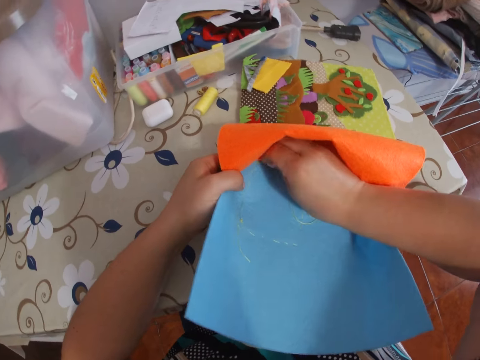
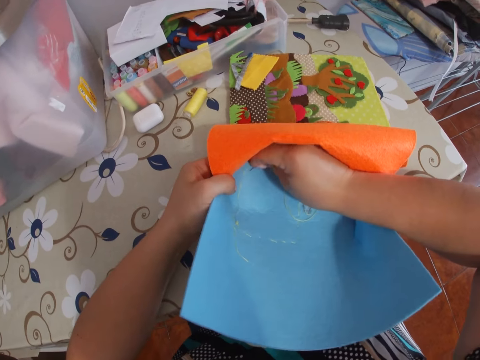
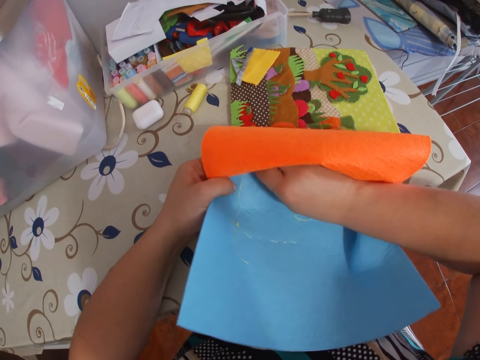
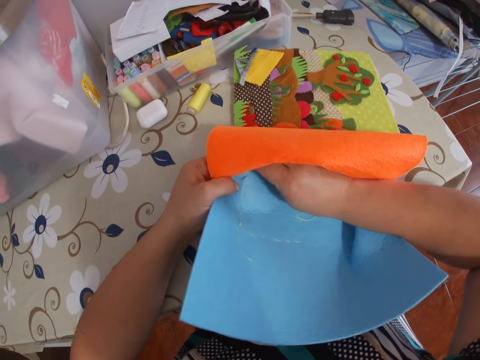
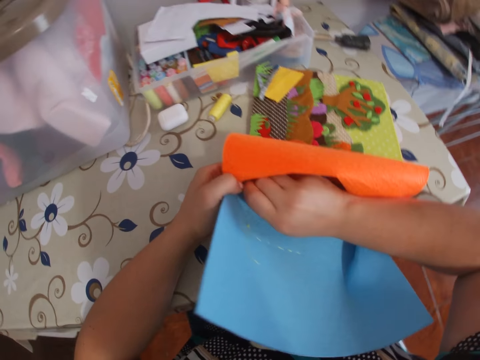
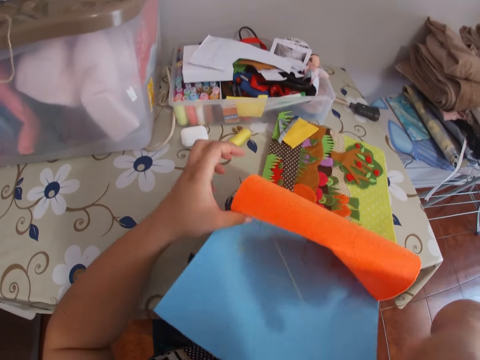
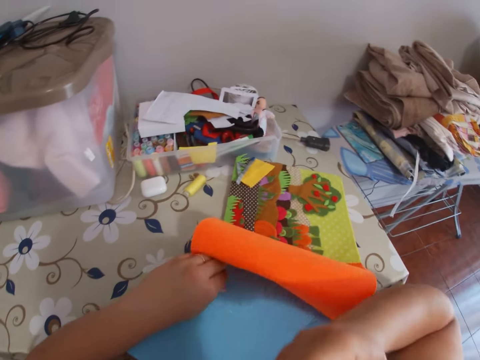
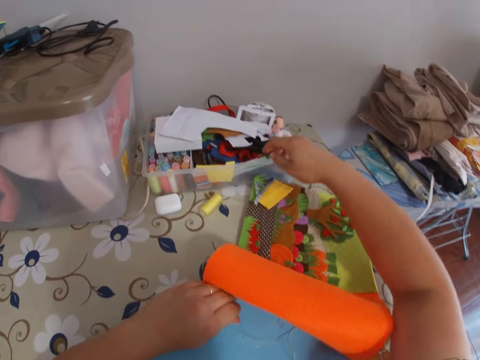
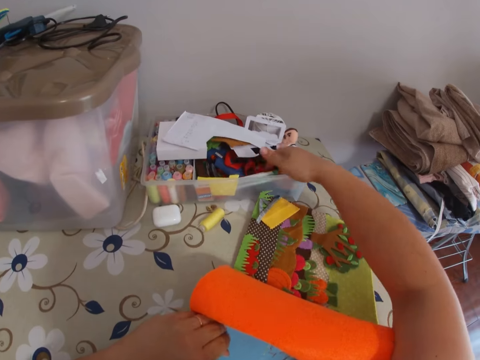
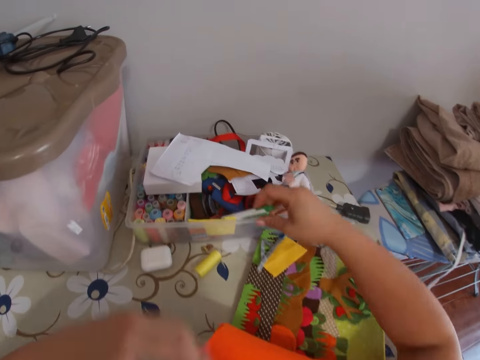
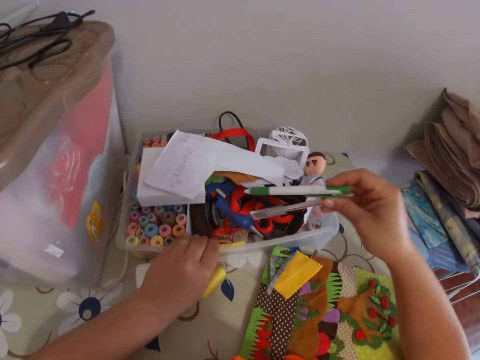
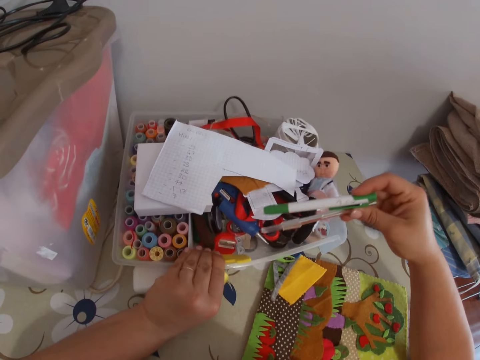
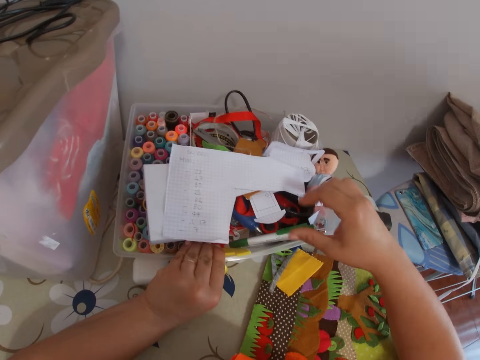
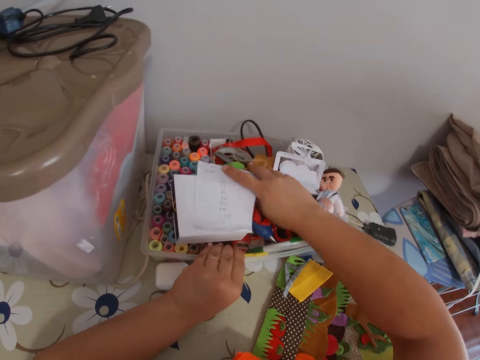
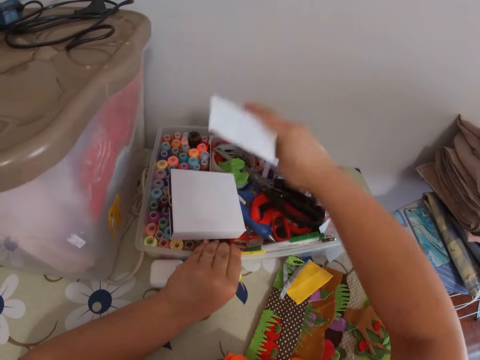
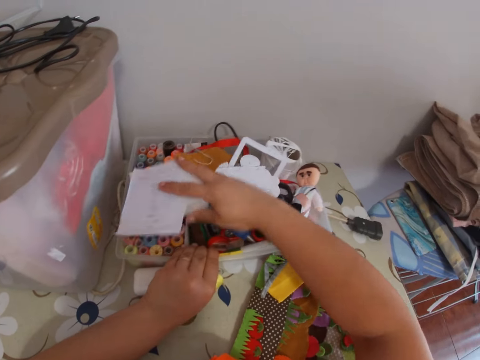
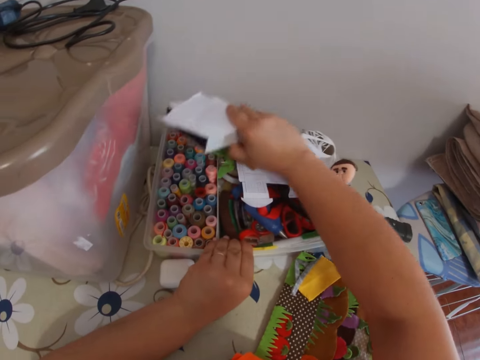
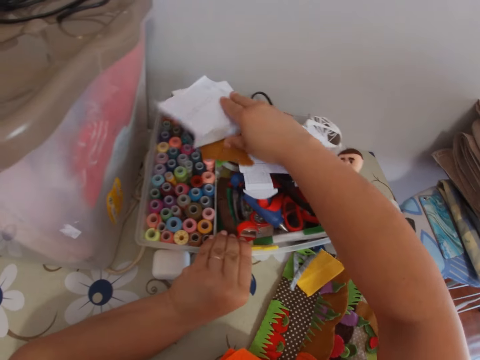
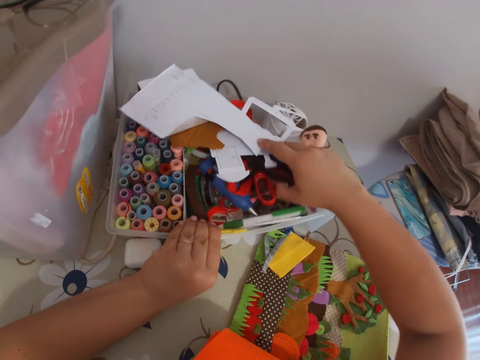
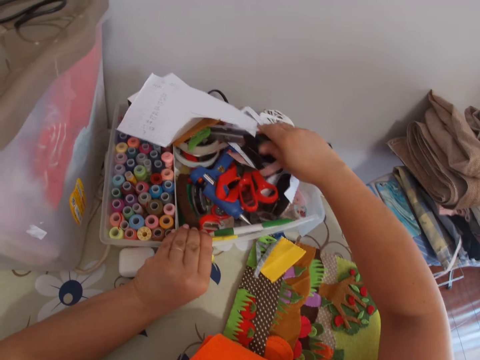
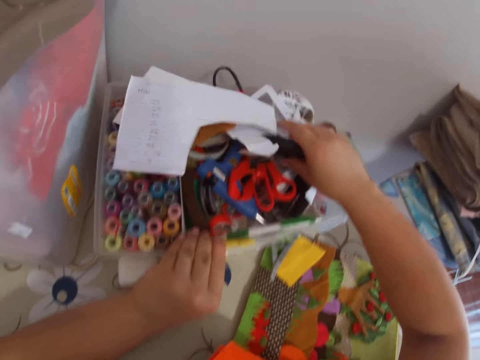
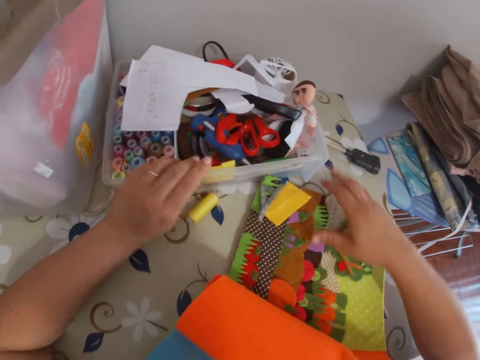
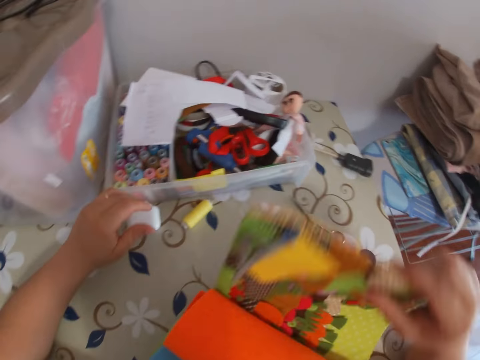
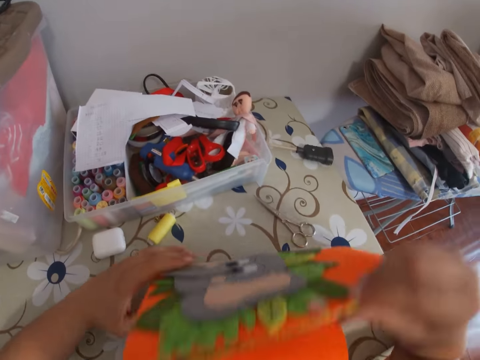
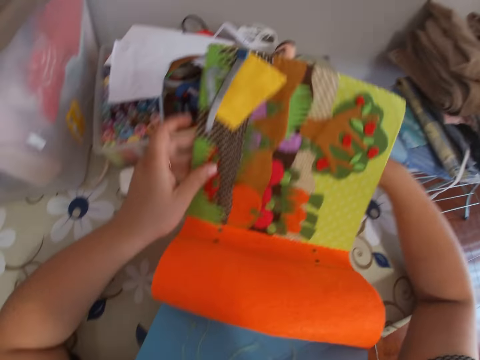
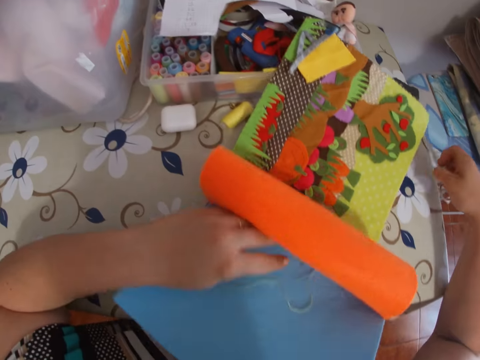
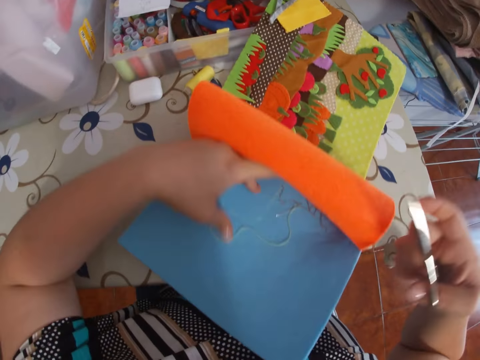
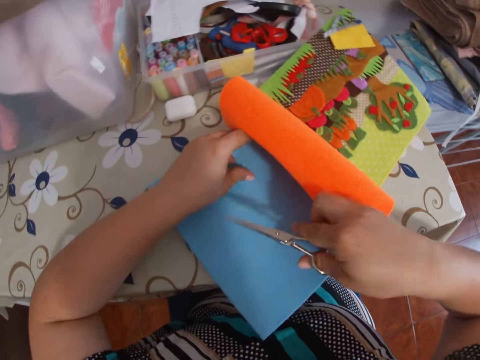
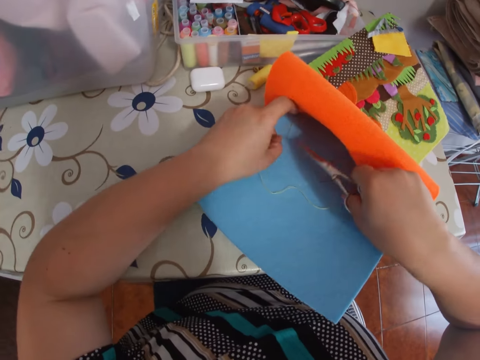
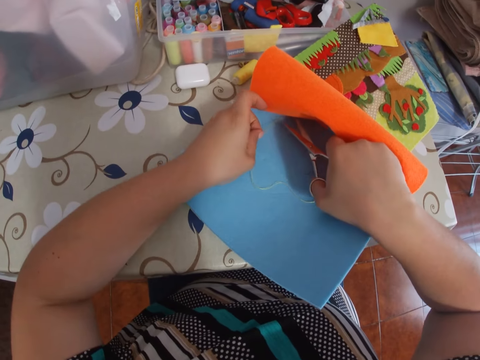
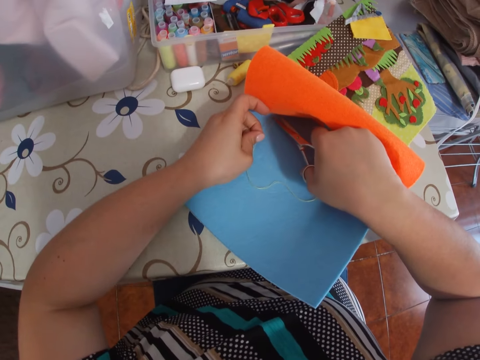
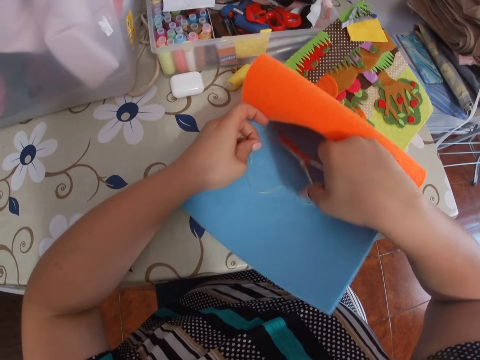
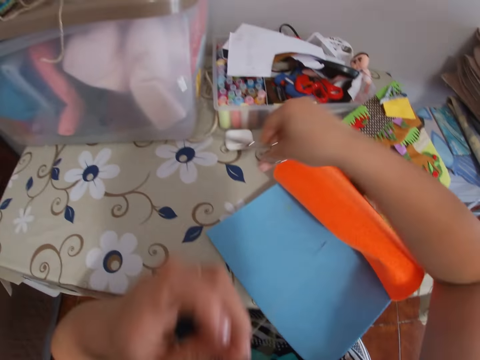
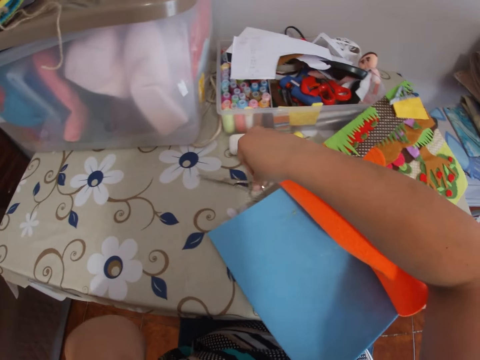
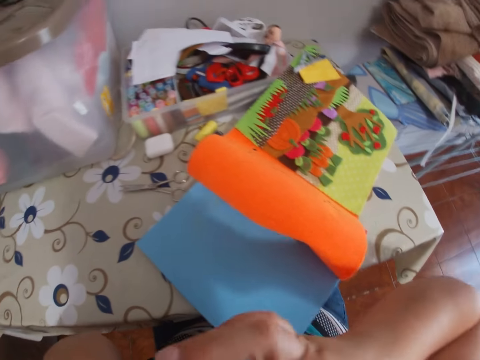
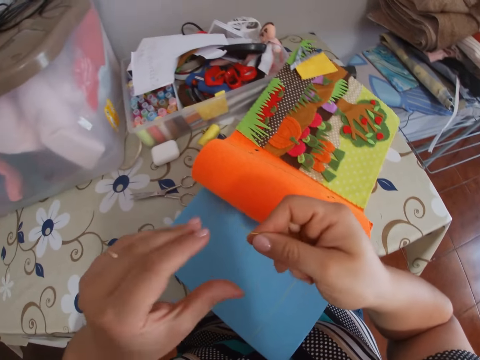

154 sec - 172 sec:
The camera wearer sews the cardboard to the book with the needle. She pulls the thread with her right hand. She pulls the needle. She picks some pens from the rack on the table with her right hand. She holds the rack with her left hand. She drops the pens in the rack. She moves some paper on the rack with her right hand. She picks a paper. She drops the paper. She flips the cardboard on the table with her right hand. She picks the scissors on the table with her right hand. She holds the thread on the cardboard with her left hand. She cuts the thread on the book with the scissors. She drops the scissors on the table. She folds the thread.

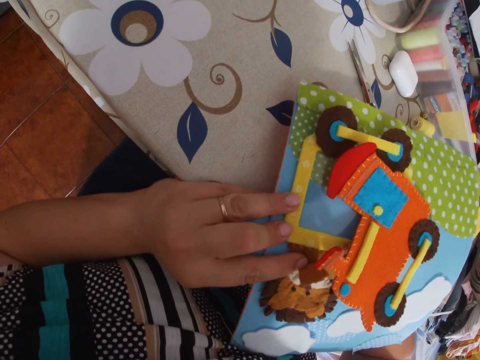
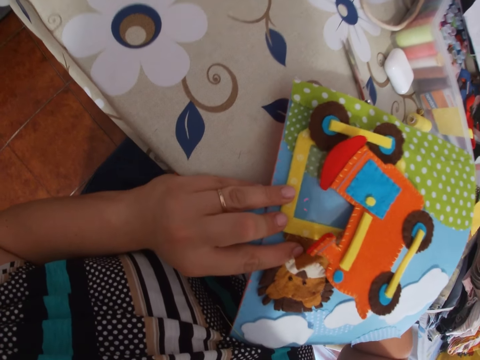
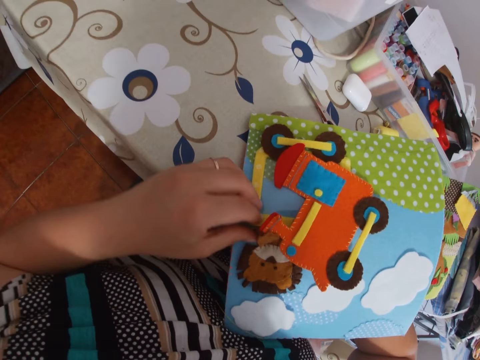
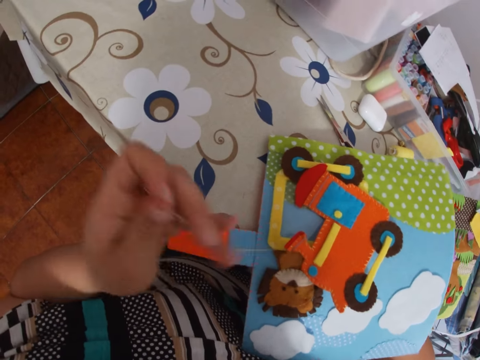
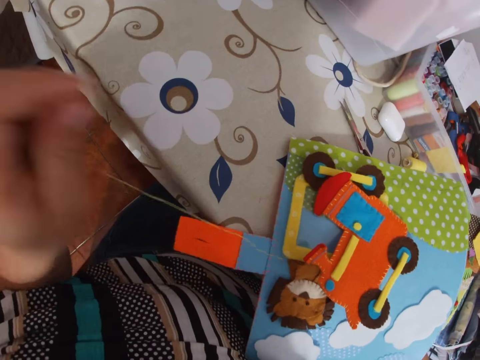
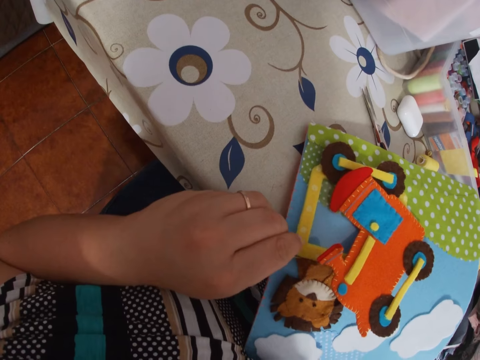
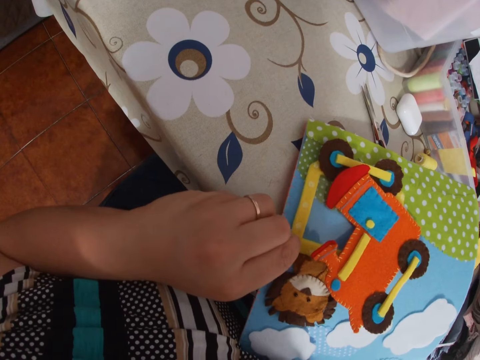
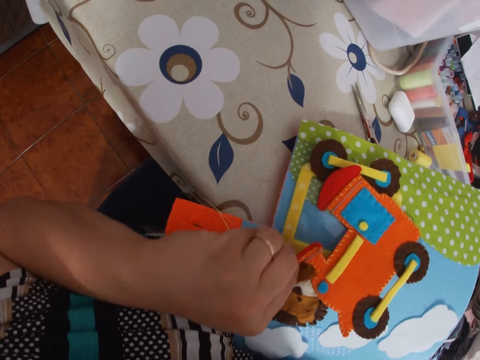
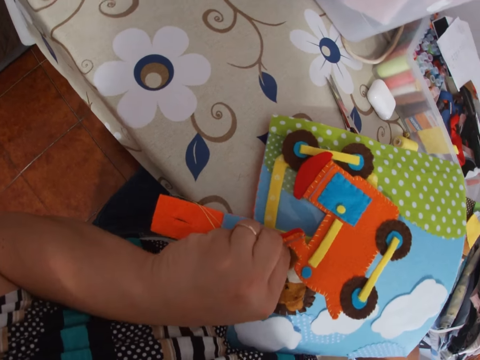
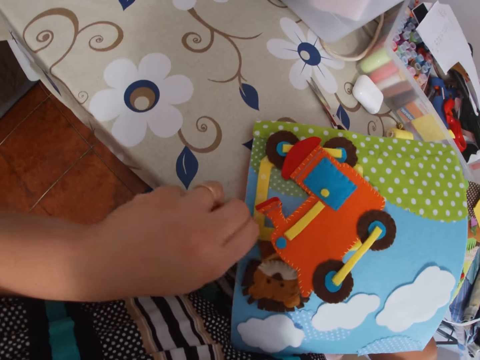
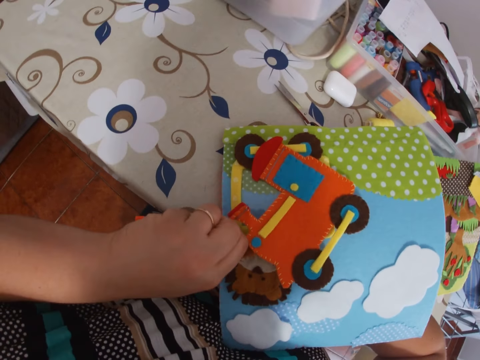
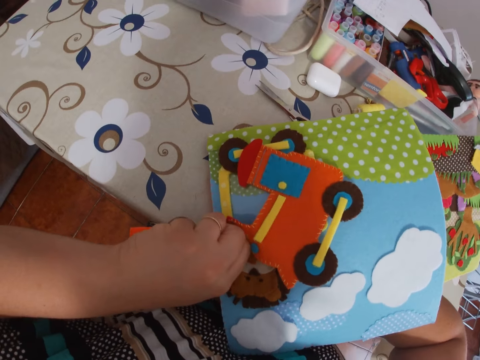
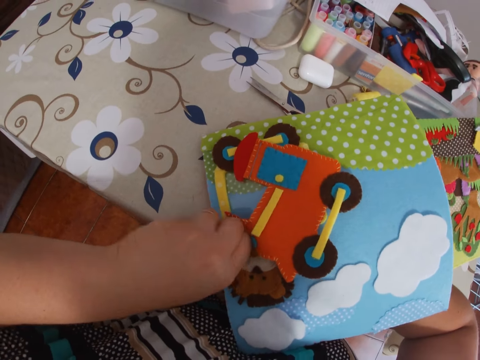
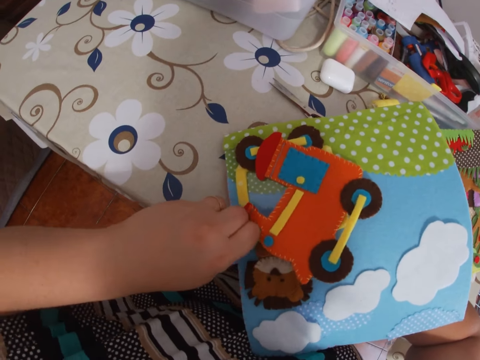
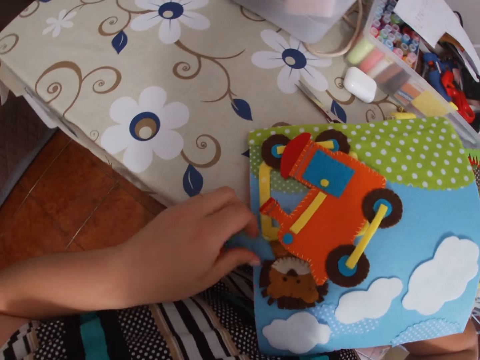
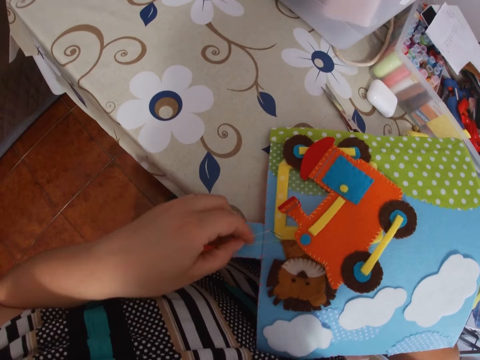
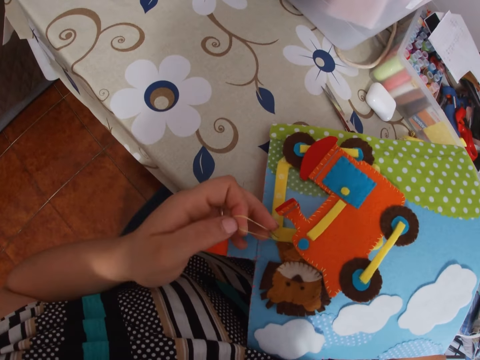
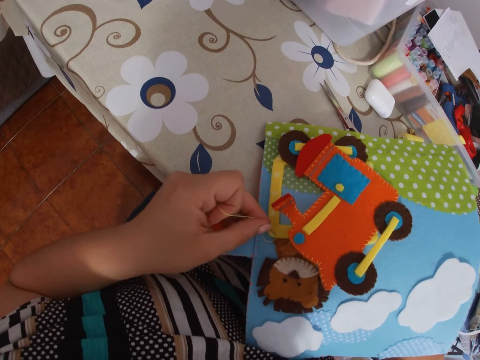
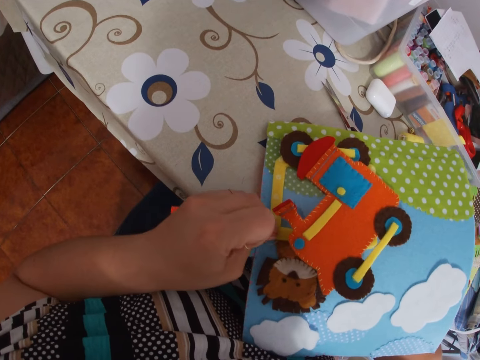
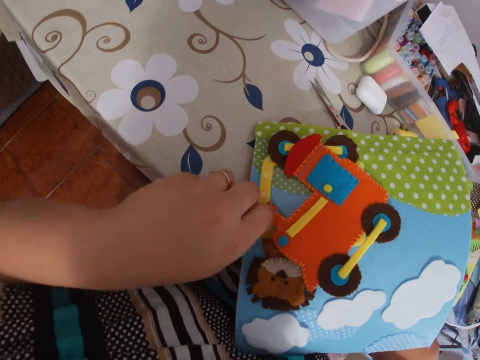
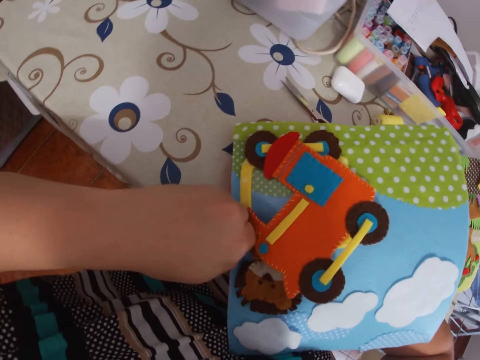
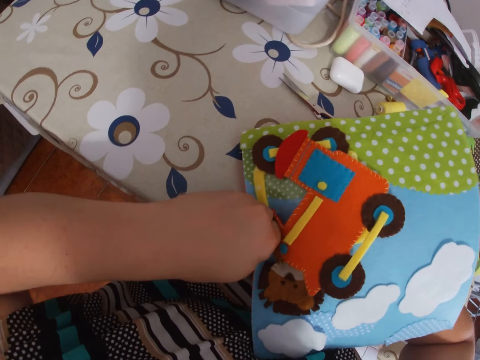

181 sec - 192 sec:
The camera wearer pulls the needle. She pulls the thread with her left hand. She sews the cardboard to the book with the needle.
